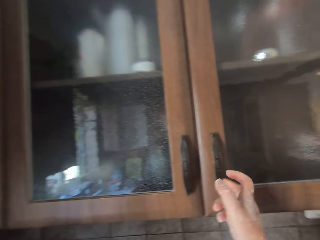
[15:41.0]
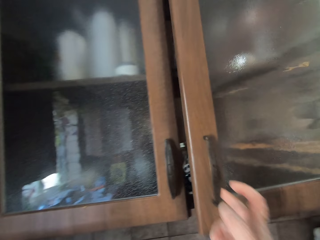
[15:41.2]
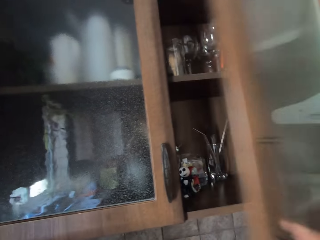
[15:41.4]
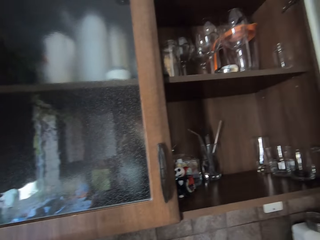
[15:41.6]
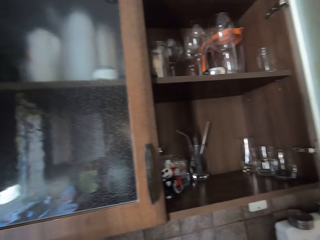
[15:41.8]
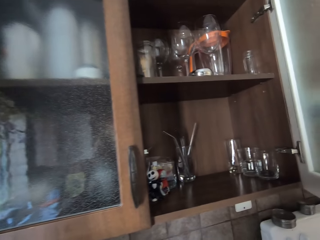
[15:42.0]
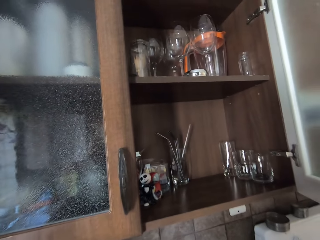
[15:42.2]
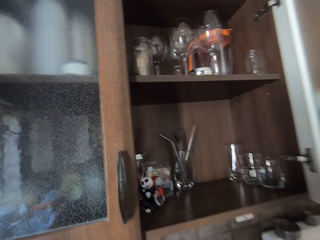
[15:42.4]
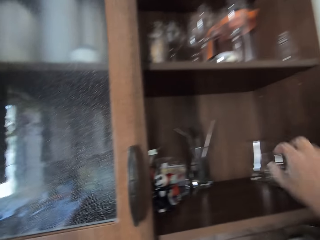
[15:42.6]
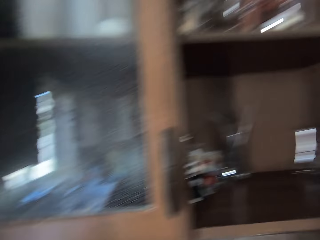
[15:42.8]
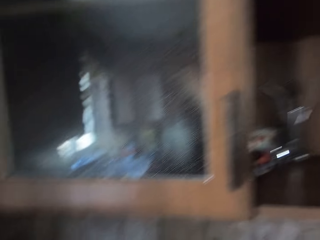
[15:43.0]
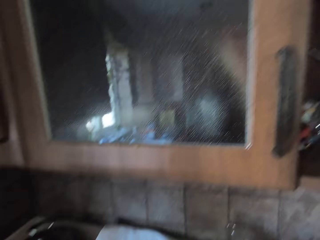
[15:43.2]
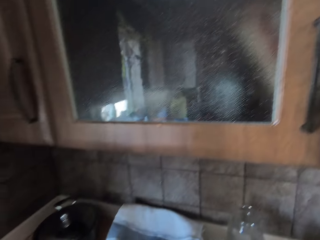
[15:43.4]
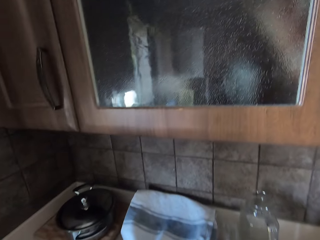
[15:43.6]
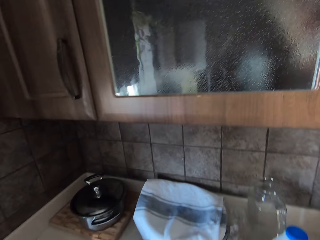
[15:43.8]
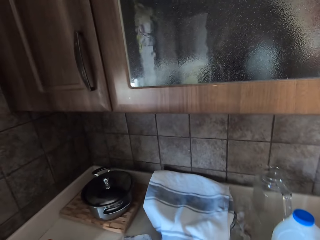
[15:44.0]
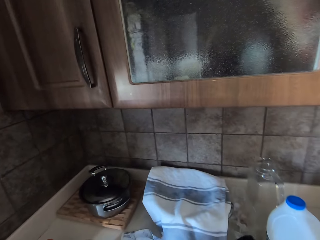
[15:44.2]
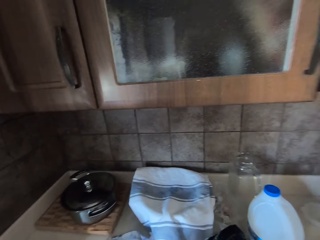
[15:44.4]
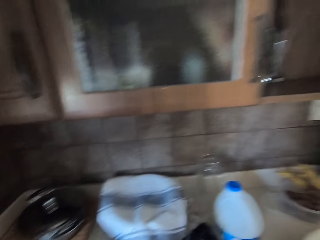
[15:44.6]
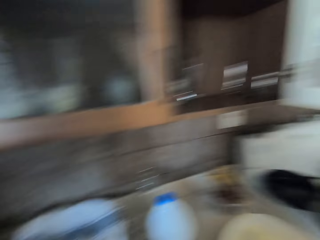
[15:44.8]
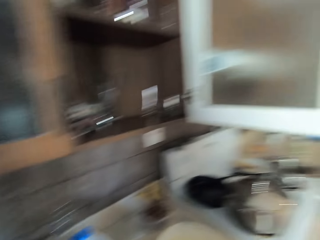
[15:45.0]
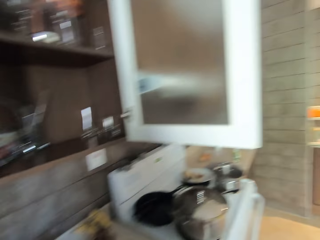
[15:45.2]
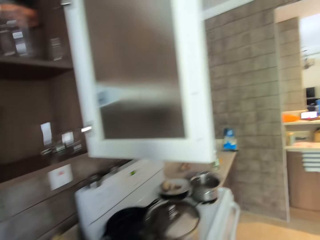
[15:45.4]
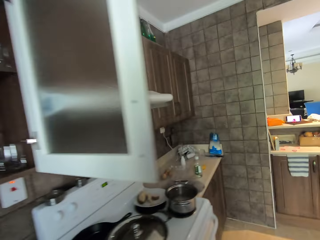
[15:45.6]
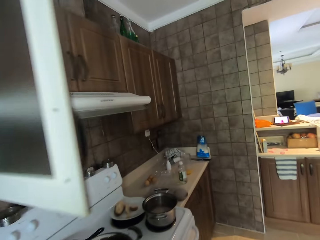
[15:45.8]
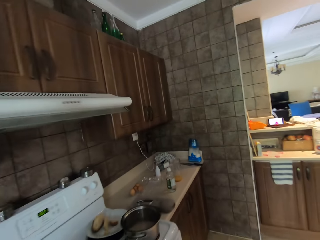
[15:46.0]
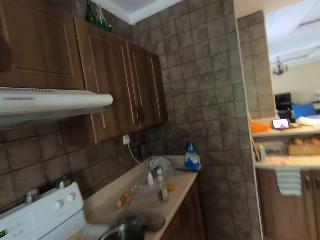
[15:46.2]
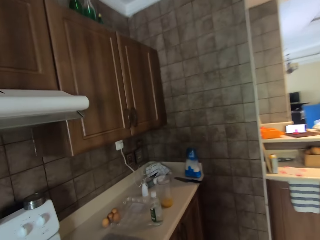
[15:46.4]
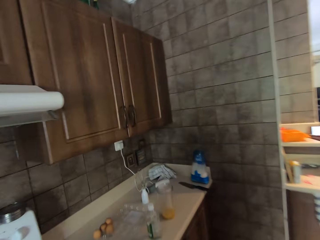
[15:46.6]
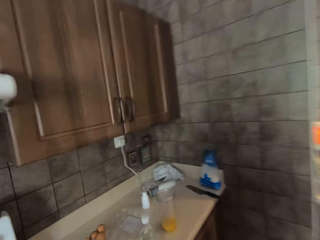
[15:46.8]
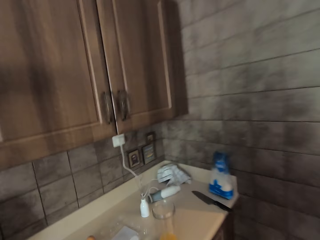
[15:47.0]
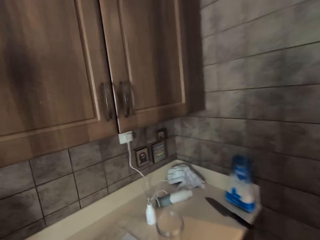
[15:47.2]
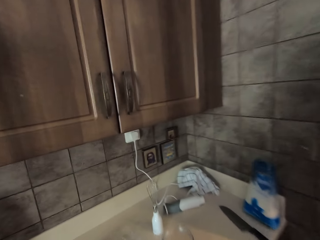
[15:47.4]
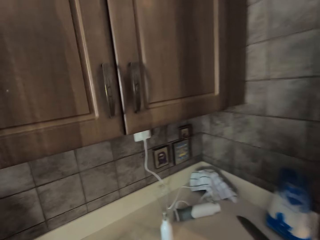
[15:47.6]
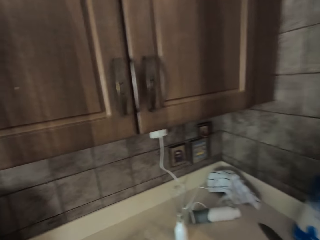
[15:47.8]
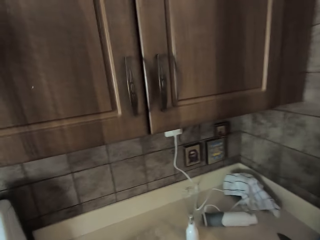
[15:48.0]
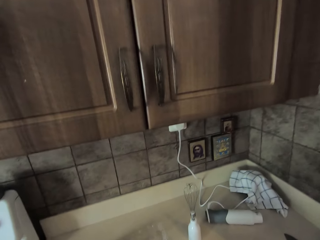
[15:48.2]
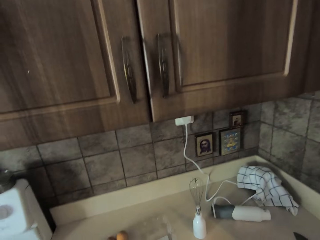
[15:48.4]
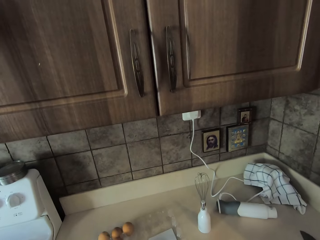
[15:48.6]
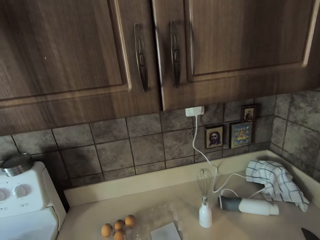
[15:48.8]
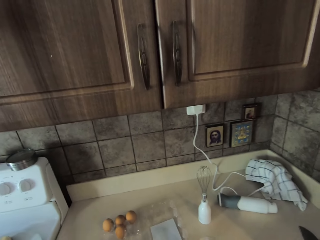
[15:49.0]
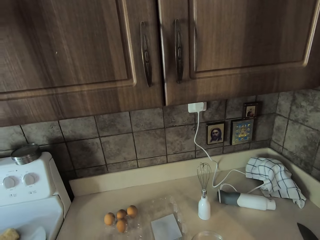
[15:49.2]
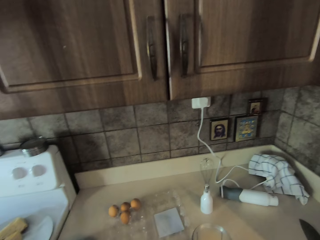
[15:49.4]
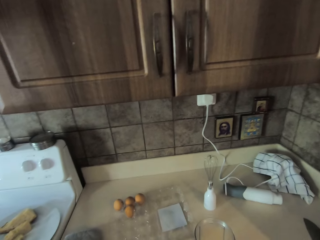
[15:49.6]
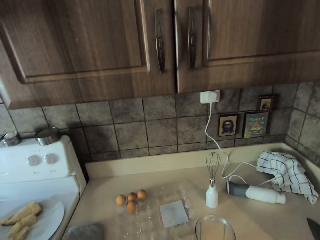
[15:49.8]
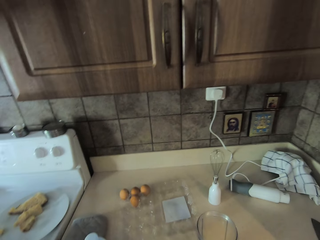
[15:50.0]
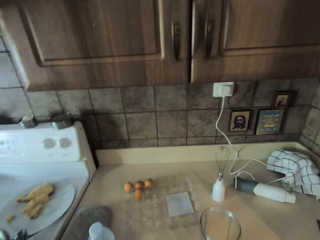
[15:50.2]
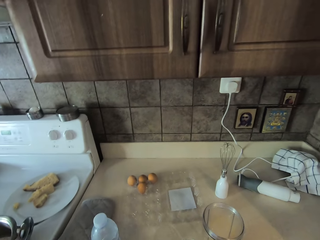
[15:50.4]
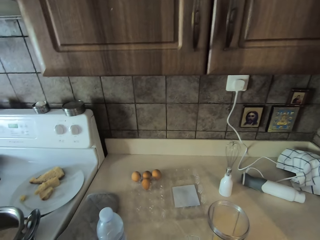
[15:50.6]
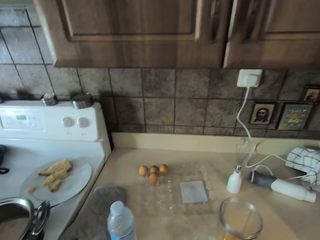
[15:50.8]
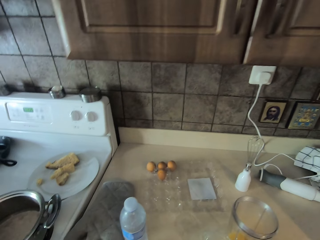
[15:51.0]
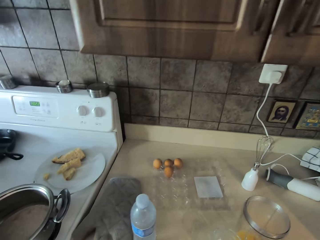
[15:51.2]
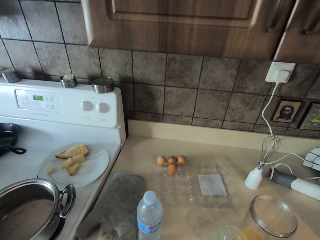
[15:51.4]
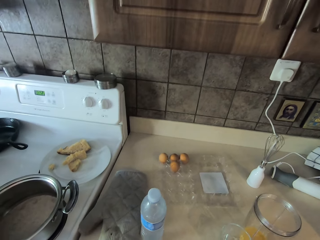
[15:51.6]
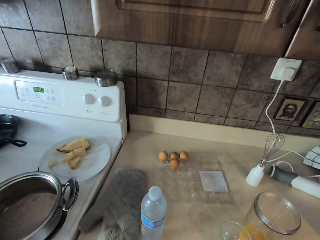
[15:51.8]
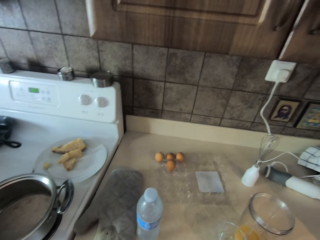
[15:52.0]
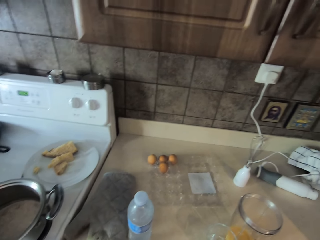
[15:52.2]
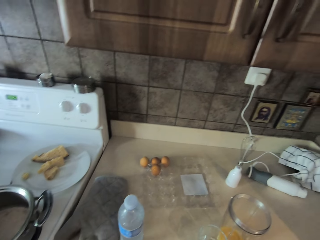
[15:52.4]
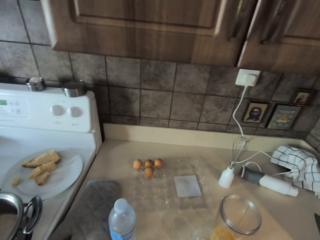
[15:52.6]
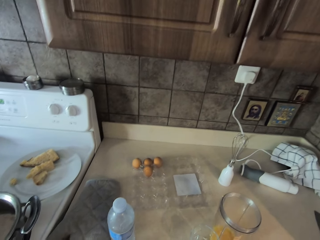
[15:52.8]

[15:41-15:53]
The camera wearer opens the cupboard or cabinet door. They pick a bottle from the cabinet. They walk right.

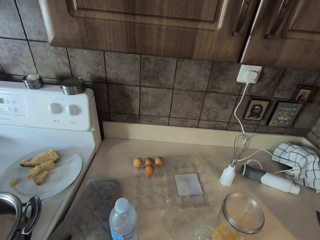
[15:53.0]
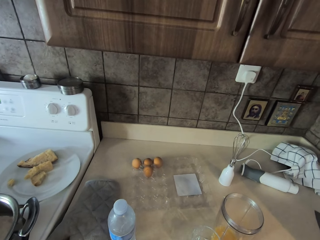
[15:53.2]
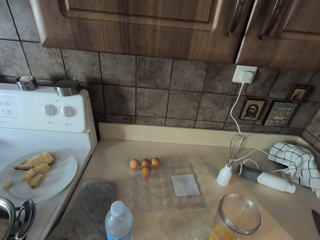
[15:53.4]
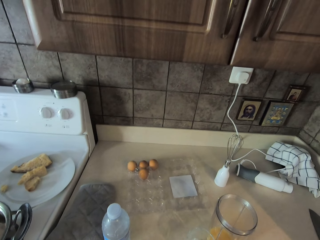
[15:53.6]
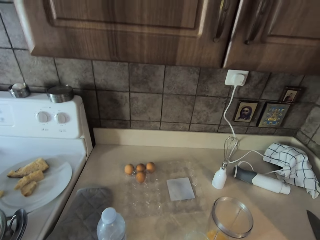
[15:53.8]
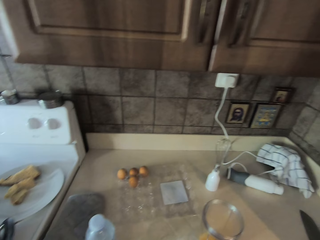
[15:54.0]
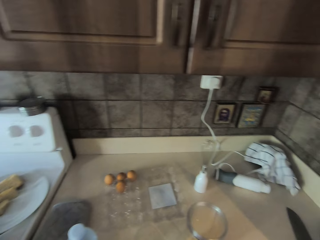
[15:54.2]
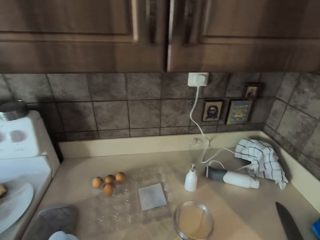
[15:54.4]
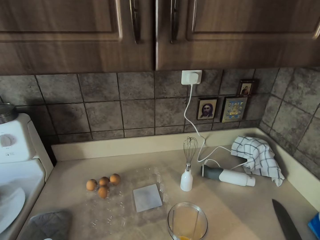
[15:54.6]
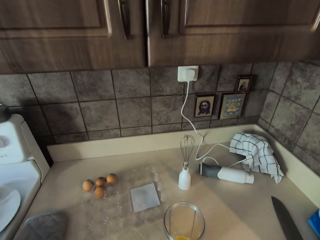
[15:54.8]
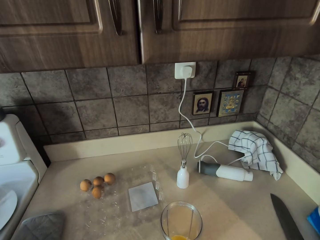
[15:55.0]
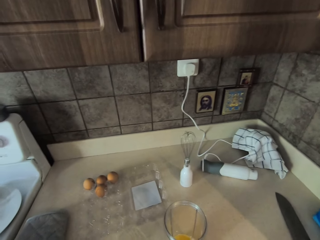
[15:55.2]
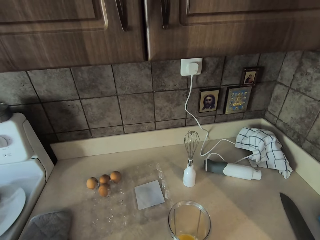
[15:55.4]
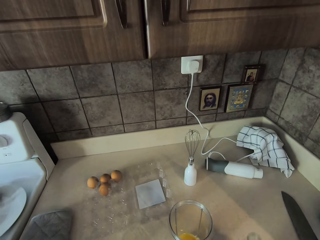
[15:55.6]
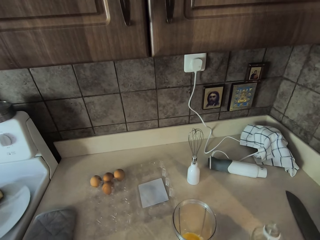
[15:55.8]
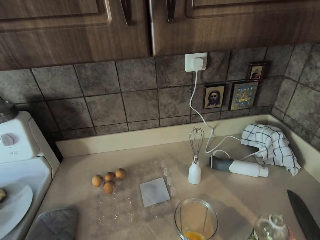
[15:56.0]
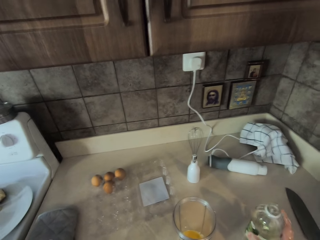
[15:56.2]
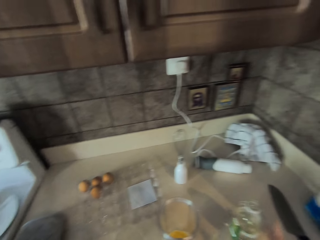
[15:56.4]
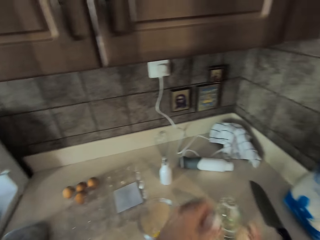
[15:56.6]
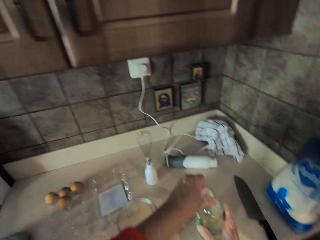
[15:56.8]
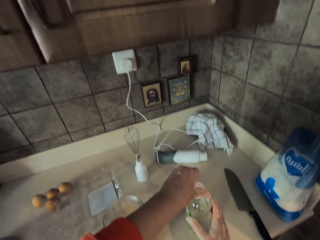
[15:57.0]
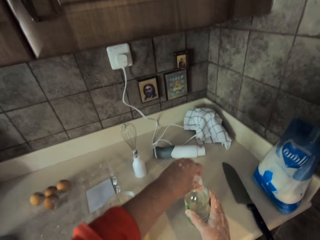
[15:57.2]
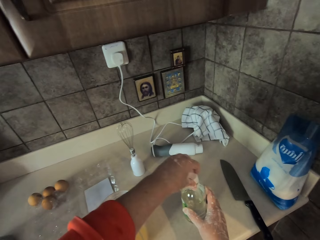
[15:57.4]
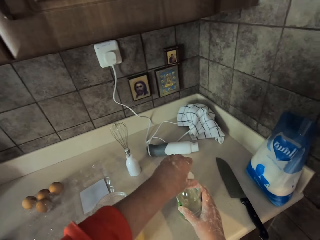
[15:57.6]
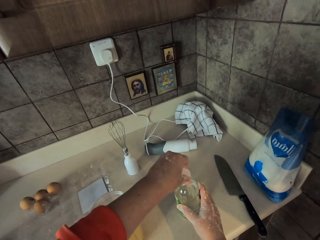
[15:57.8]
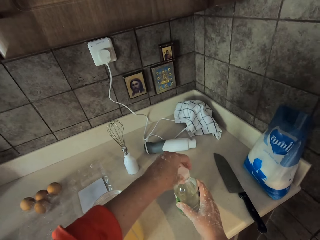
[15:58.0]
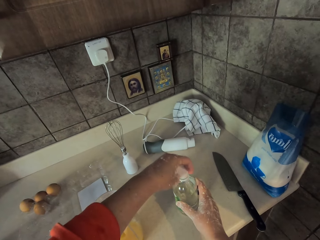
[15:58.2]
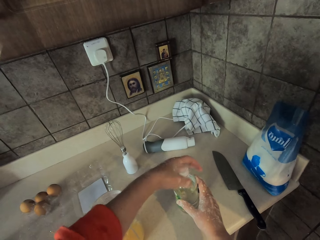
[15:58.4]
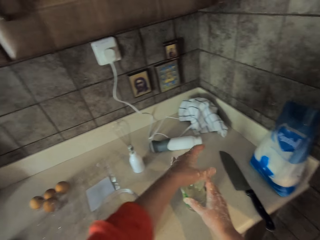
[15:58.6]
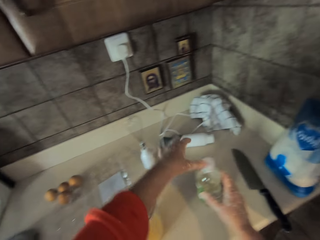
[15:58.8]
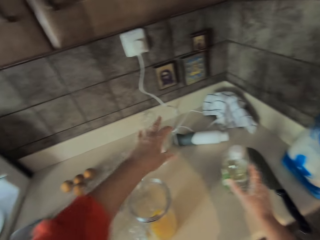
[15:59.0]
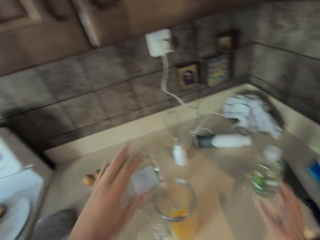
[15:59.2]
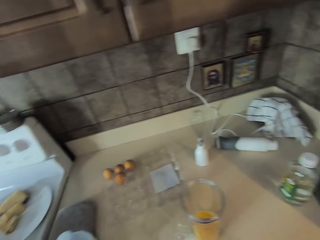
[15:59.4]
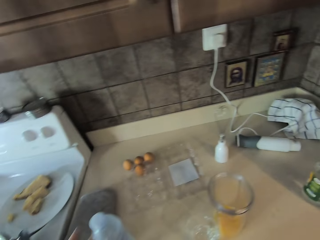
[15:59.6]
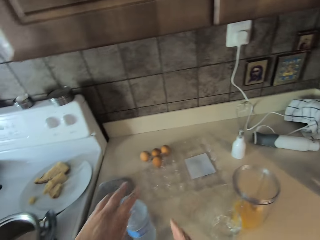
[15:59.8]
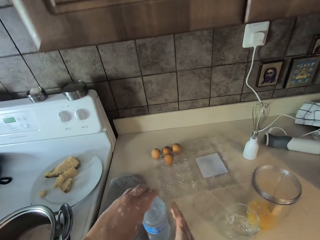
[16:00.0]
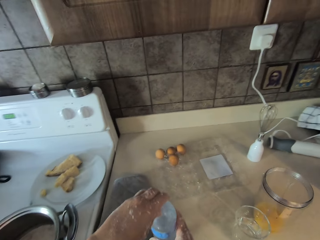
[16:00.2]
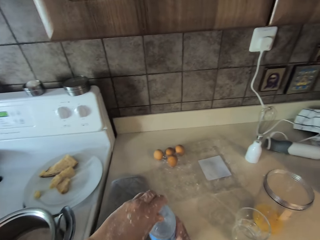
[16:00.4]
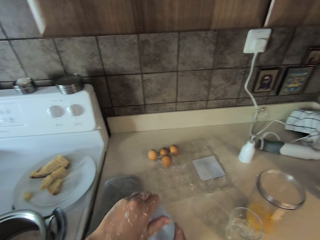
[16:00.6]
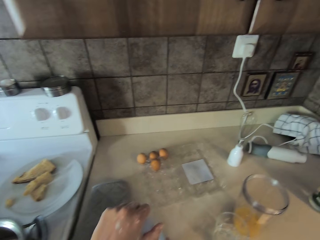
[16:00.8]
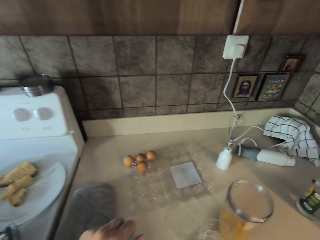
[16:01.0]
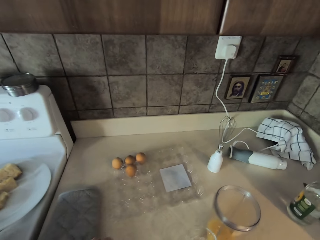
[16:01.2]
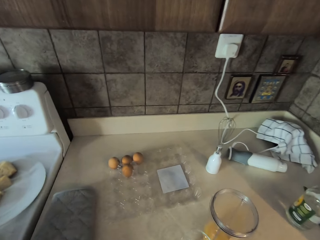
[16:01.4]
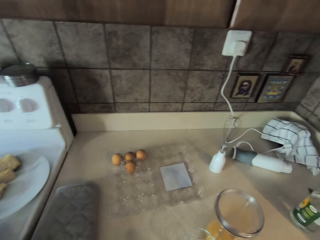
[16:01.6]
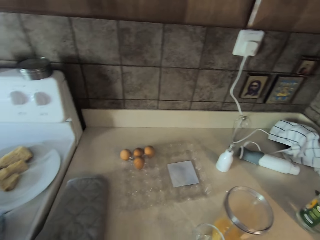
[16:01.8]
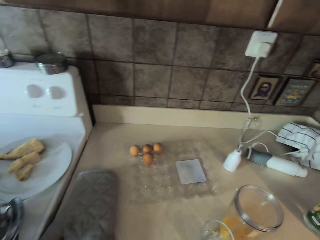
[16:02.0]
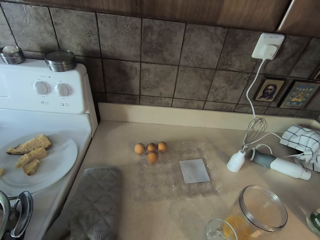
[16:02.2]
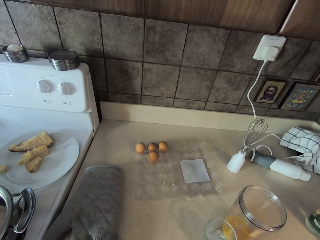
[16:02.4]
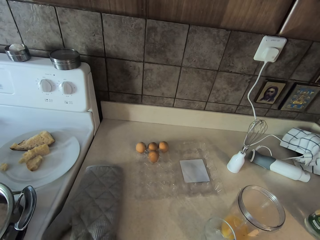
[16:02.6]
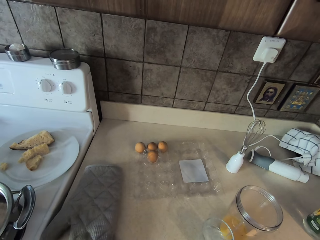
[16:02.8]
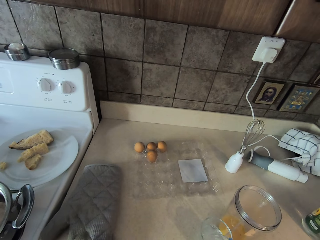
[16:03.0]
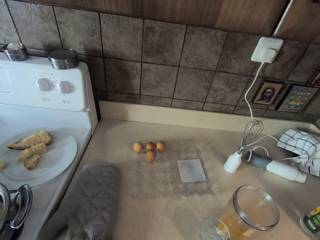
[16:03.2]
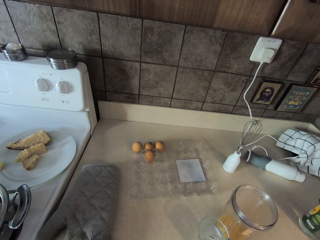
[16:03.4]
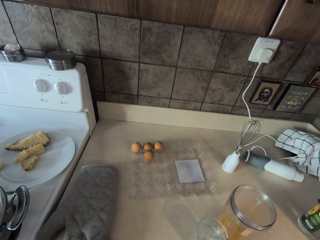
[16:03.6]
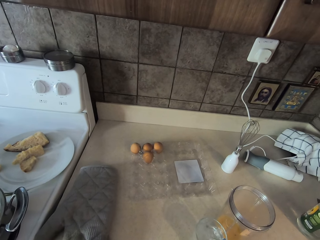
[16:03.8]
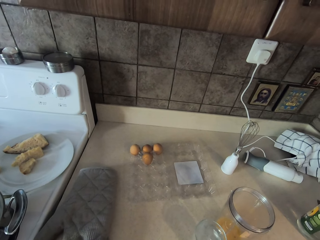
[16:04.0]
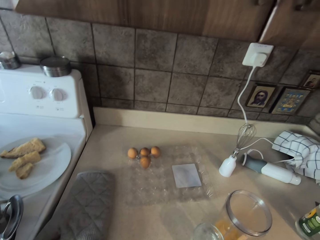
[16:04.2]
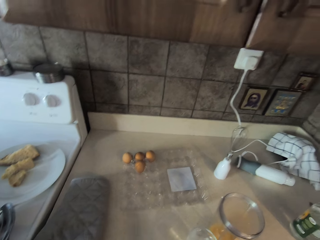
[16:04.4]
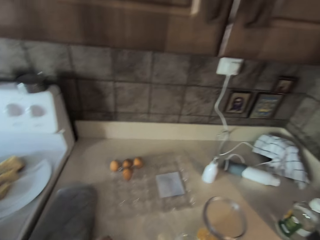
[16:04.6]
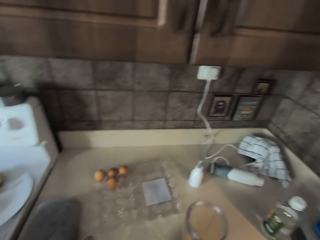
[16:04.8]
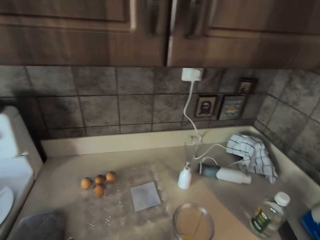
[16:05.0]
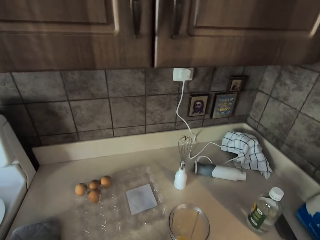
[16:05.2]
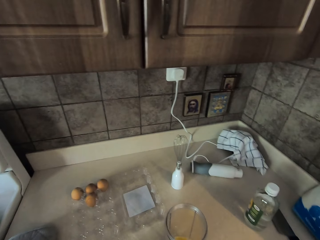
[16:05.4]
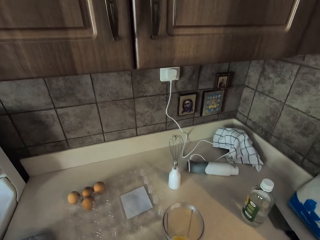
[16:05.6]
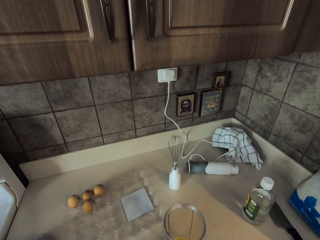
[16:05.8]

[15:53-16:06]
The camera wearer places a glass bottle of something on the kitchen bench. They close the glass bottle of something. They move hands away from the bottle. They open a plastic bottle of something. They pour something in a glass.
